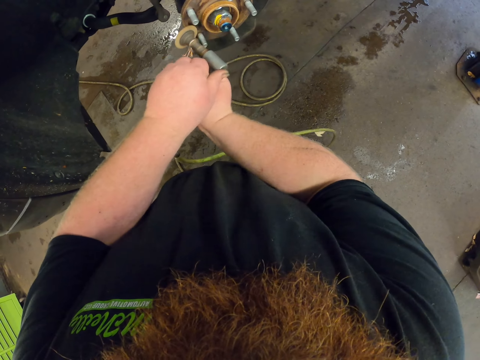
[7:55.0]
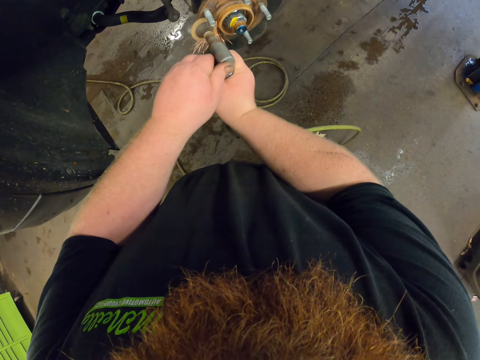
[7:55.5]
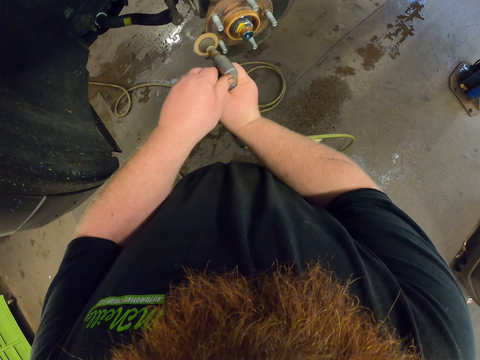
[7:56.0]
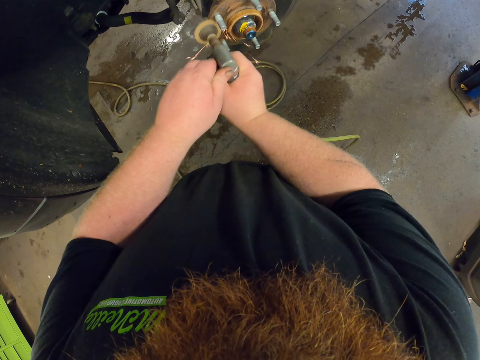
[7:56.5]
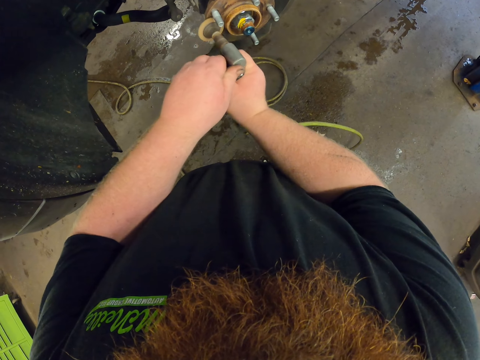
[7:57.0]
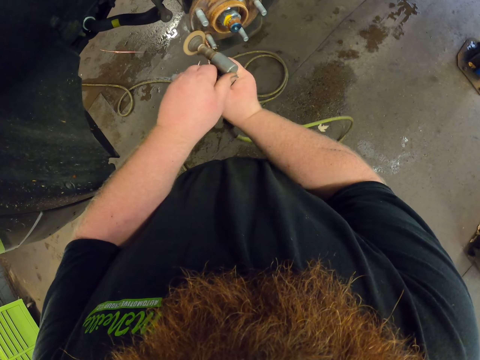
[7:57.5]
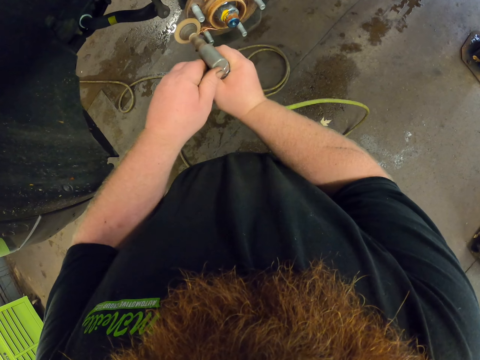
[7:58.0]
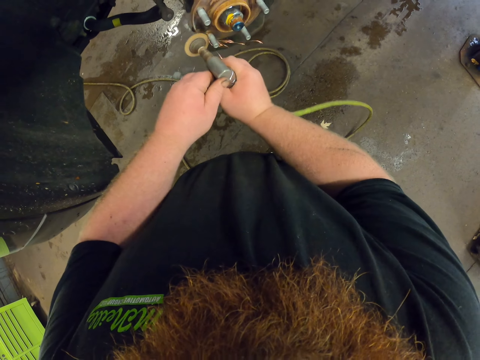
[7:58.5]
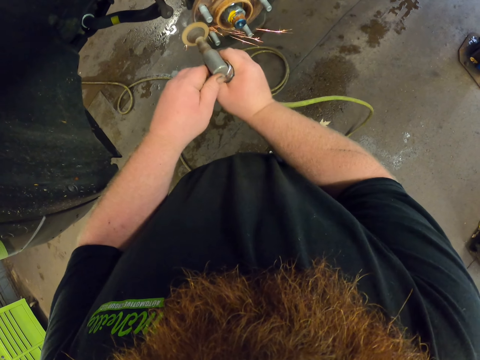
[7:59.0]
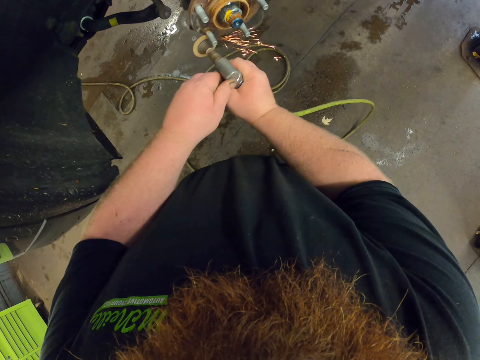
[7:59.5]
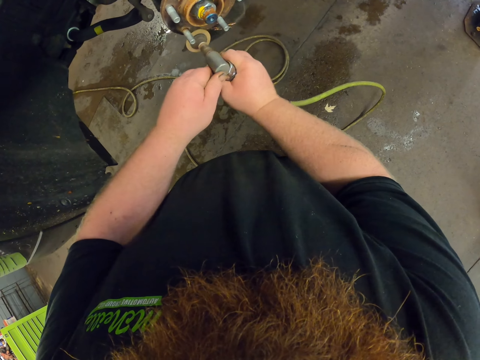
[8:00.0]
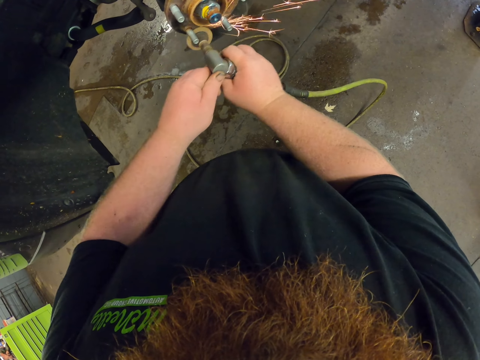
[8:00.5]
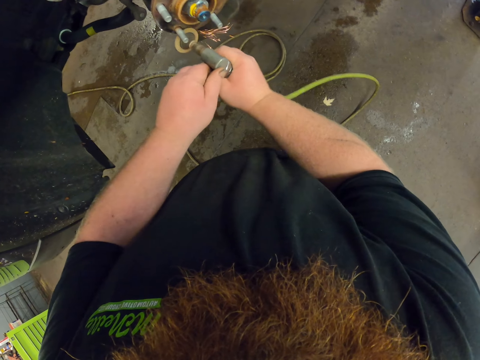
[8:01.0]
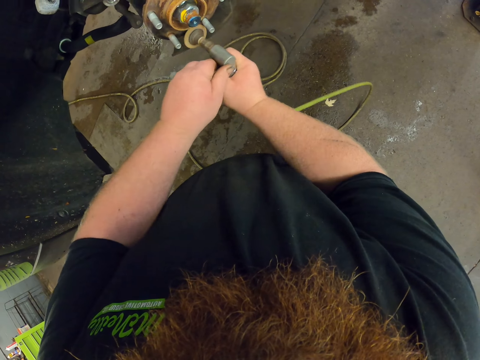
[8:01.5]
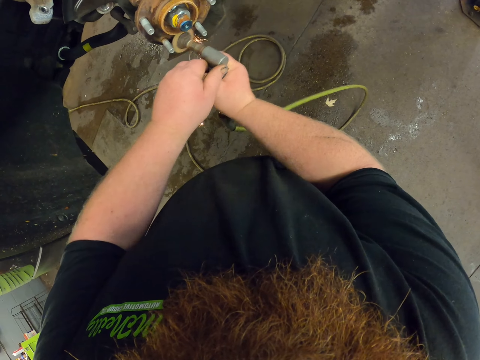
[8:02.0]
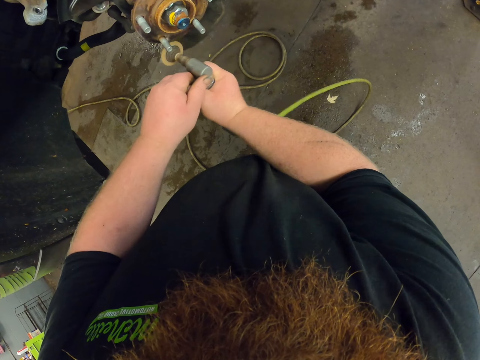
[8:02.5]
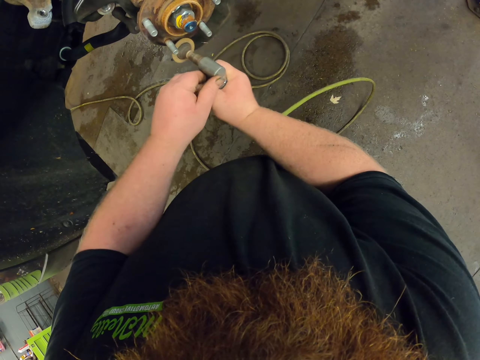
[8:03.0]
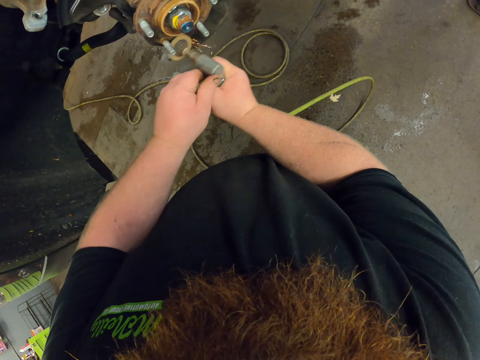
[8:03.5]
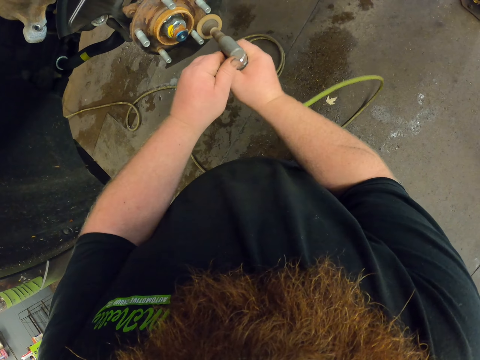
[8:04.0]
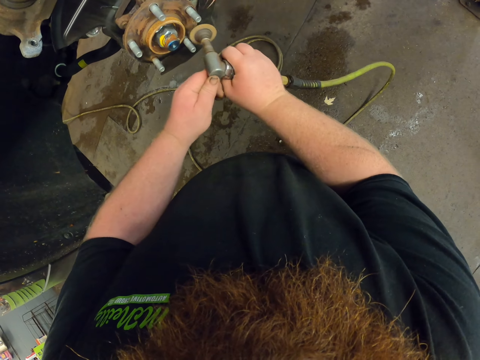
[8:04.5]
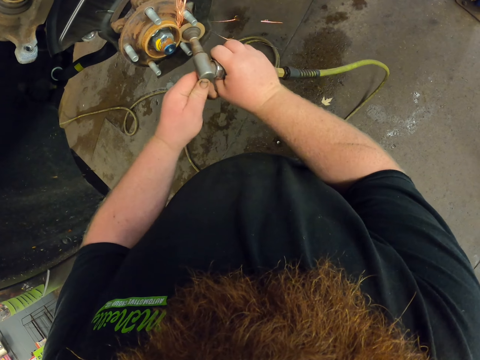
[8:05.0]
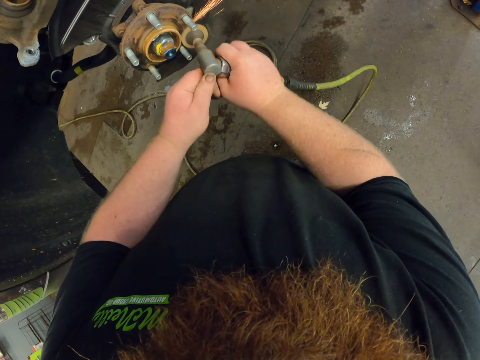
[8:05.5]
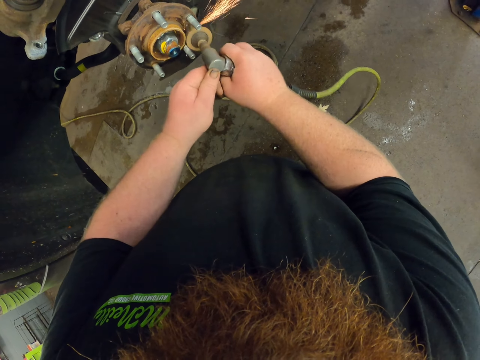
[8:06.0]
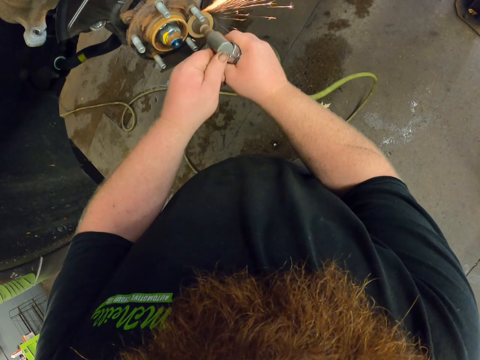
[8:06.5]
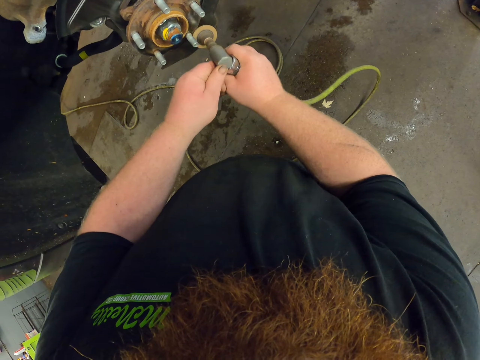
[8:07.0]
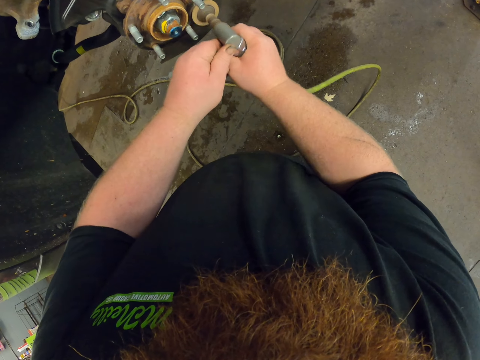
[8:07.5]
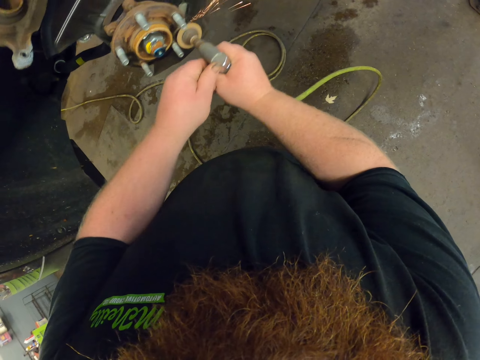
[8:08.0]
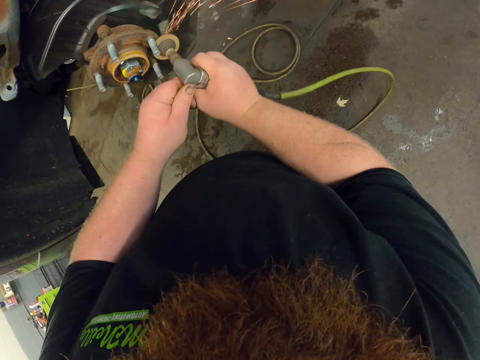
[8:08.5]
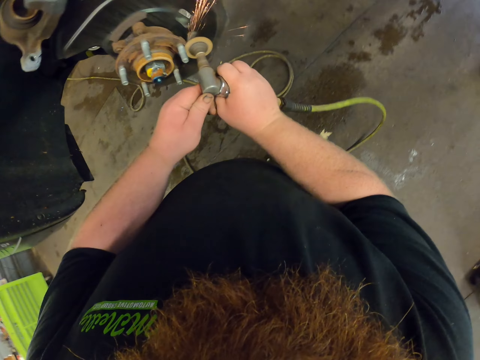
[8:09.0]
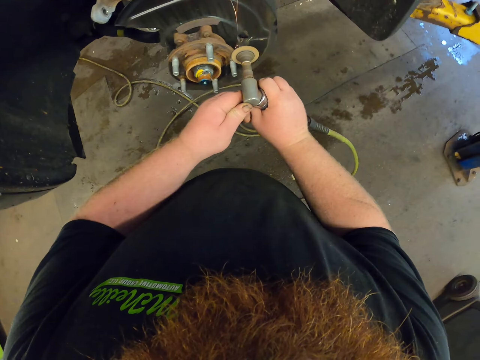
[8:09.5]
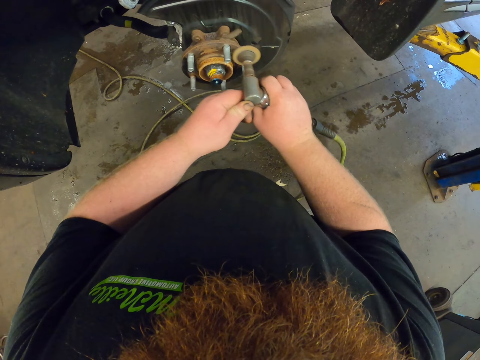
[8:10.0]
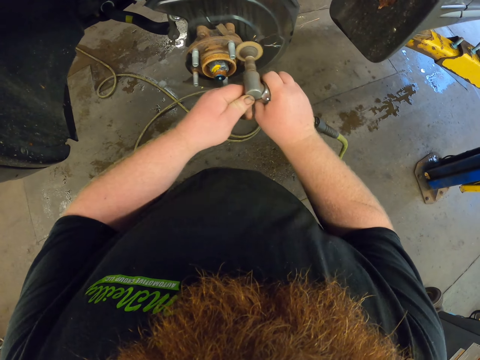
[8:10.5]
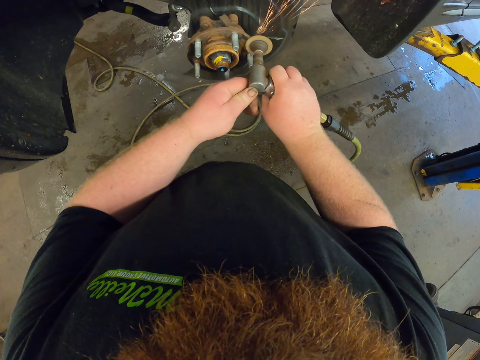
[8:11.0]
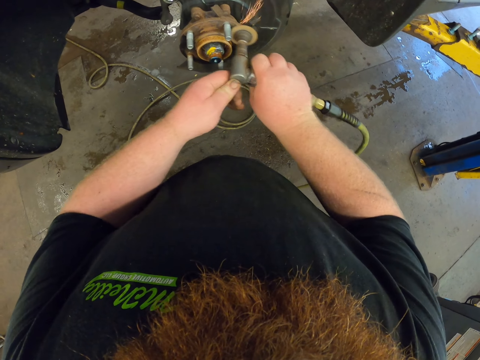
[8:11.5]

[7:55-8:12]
The camera wearer flames the rim. They grind the wheel hub repeatedly.

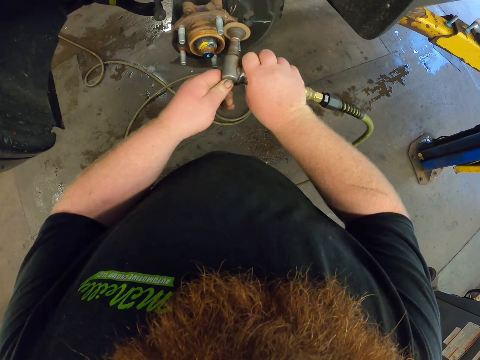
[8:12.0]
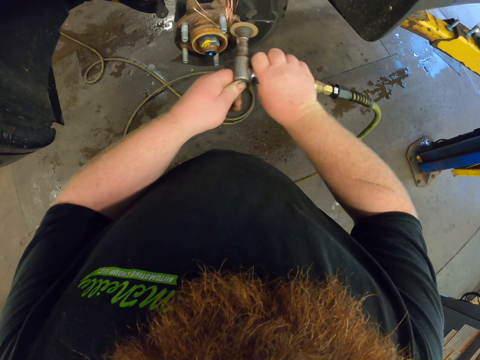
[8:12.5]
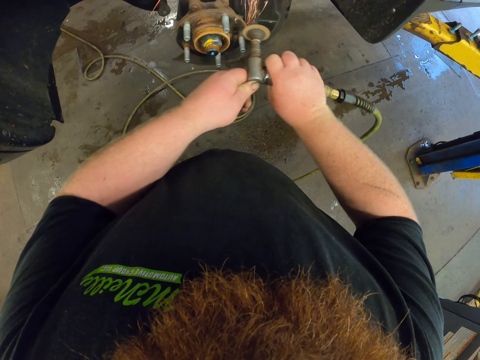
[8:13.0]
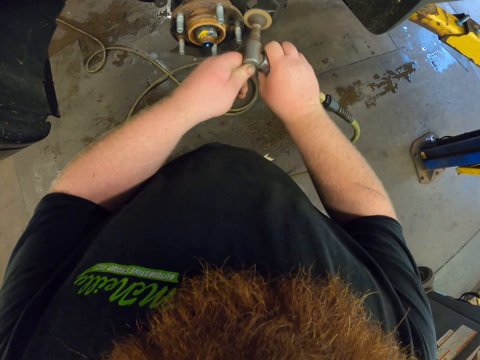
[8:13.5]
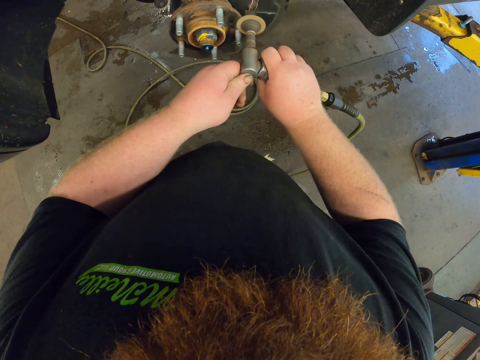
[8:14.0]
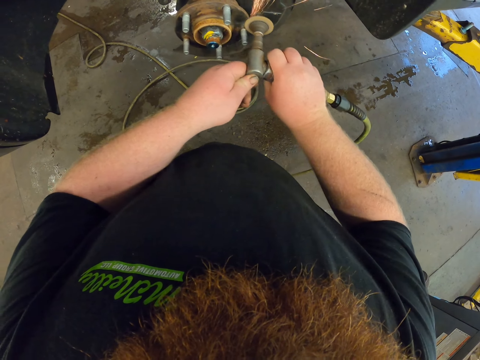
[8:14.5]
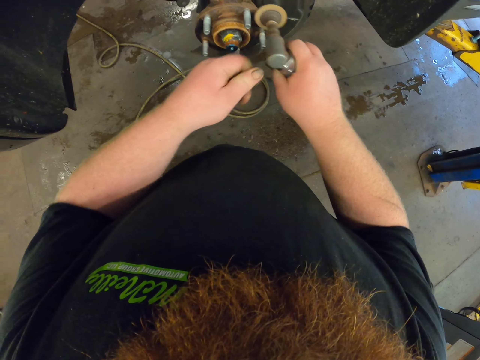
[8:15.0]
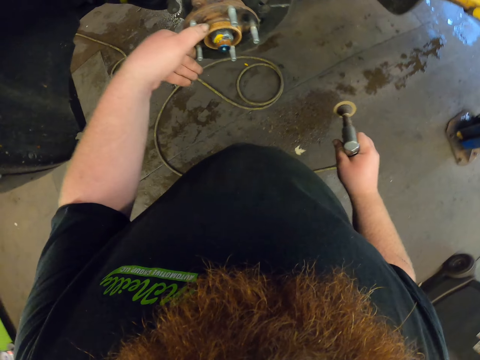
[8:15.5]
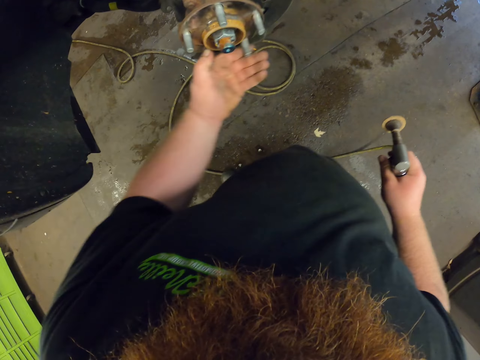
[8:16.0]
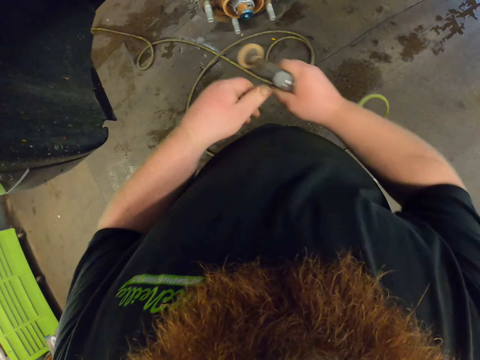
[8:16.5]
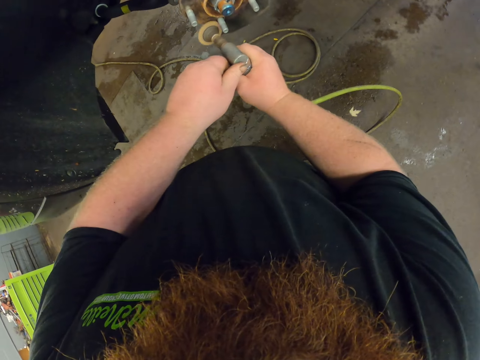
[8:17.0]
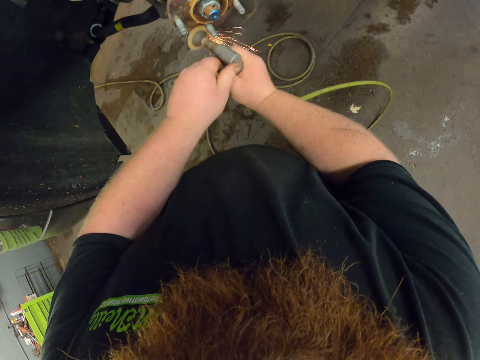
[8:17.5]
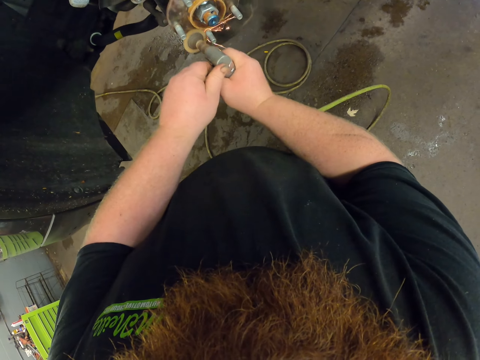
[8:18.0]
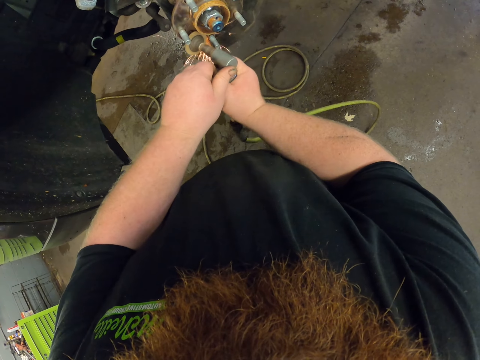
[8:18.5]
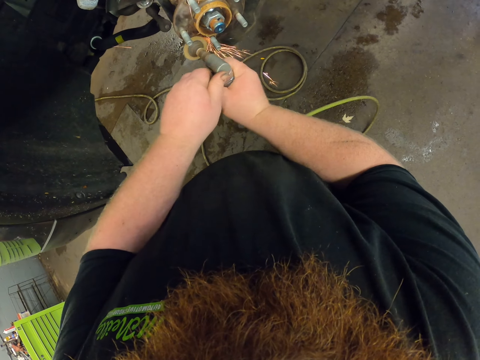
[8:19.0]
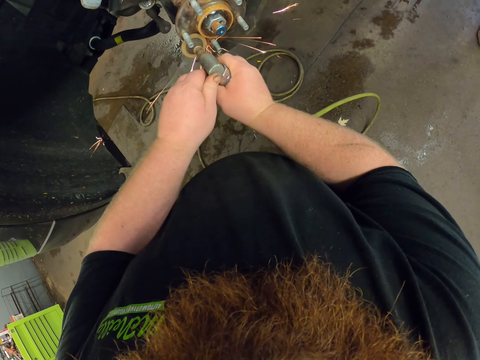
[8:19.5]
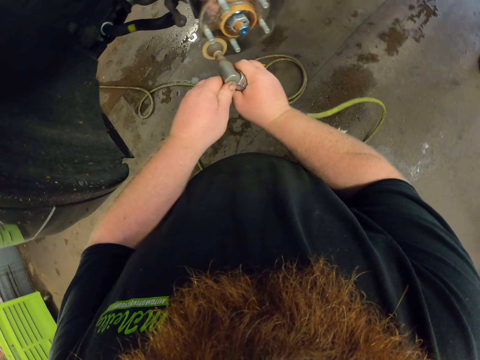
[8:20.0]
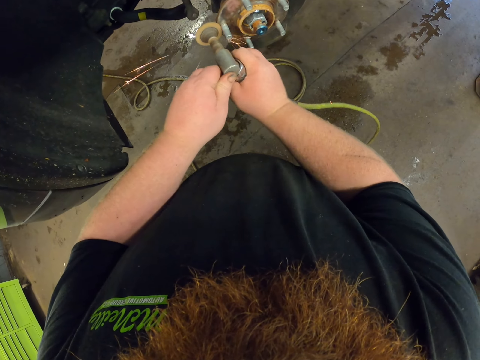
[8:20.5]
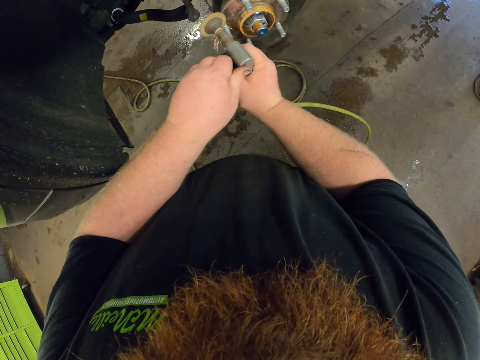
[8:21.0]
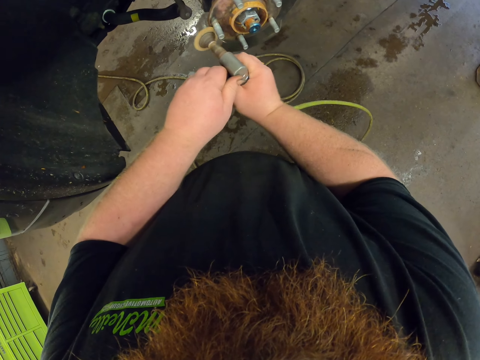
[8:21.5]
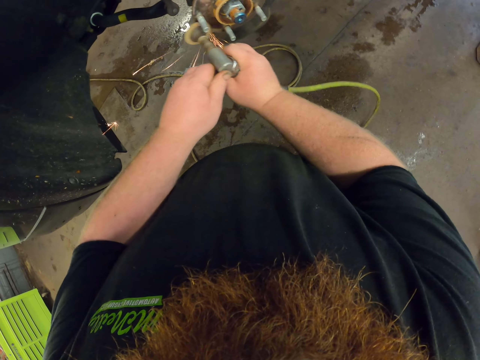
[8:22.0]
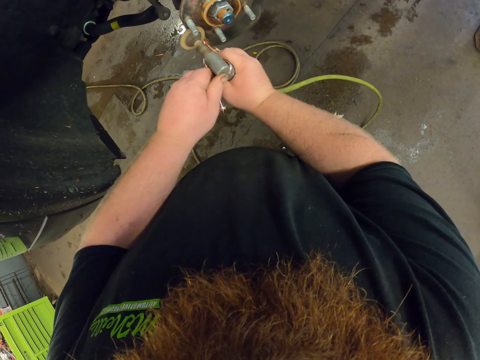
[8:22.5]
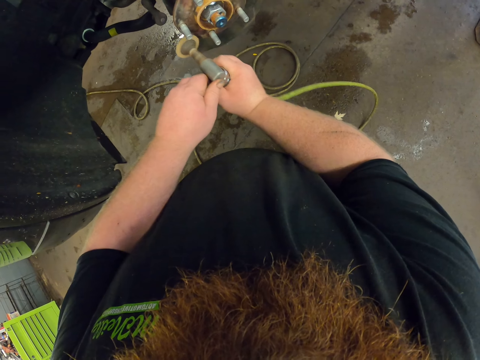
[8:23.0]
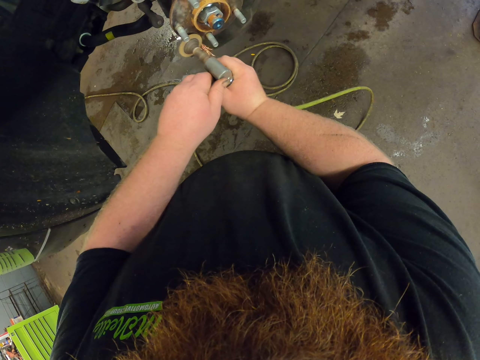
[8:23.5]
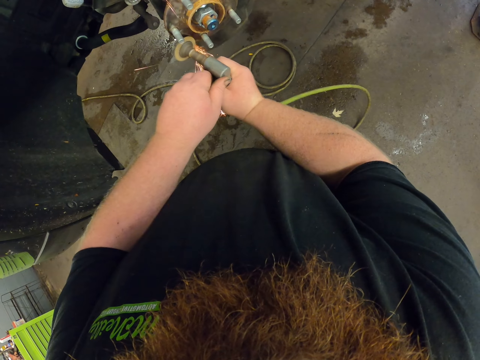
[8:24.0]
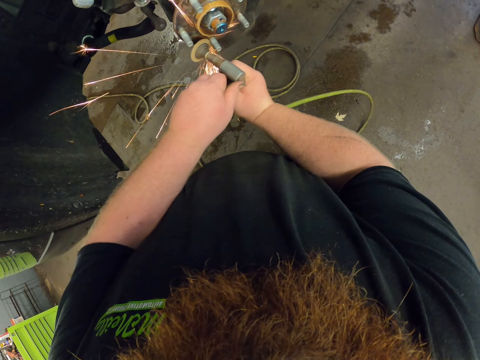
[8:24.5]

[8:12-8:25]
The camera wearer grinds the wheel hub. They roll the rim. They flame the rim. They grind the wheel hub repeatedly.
